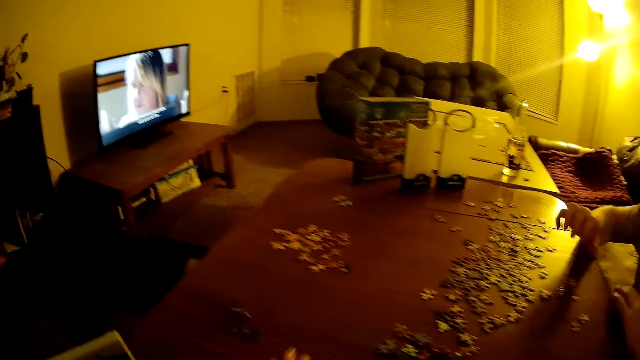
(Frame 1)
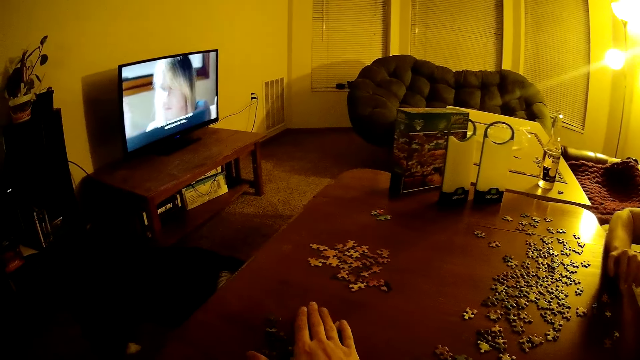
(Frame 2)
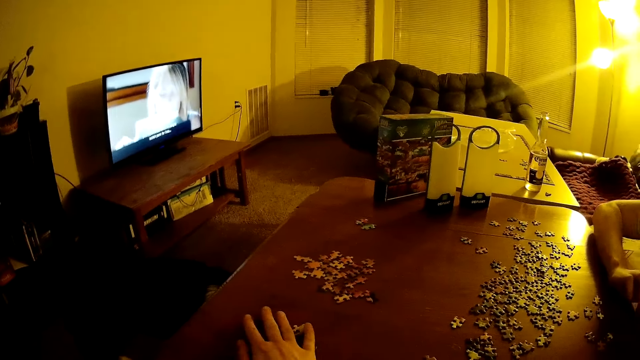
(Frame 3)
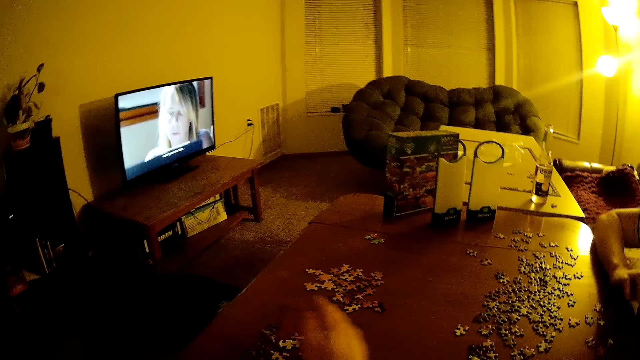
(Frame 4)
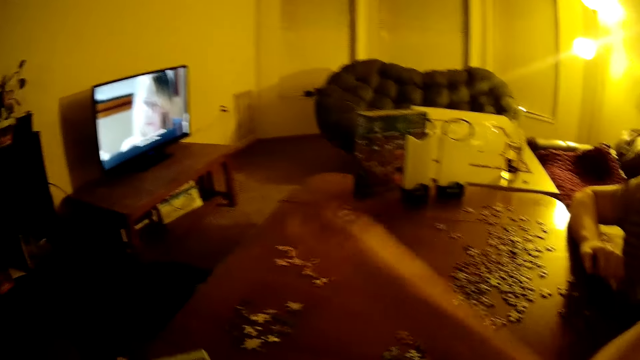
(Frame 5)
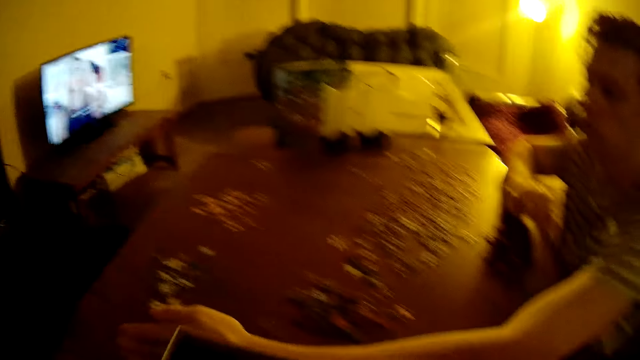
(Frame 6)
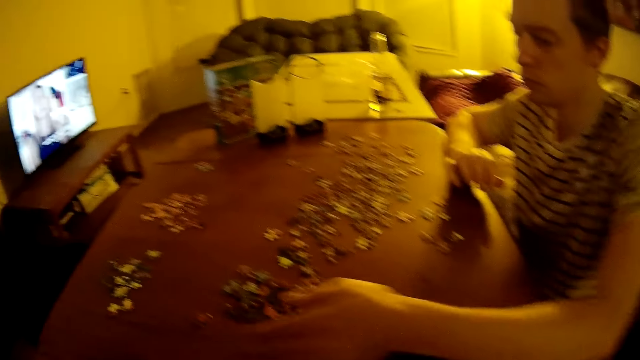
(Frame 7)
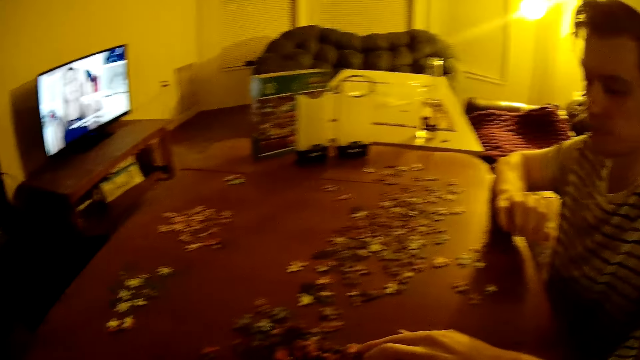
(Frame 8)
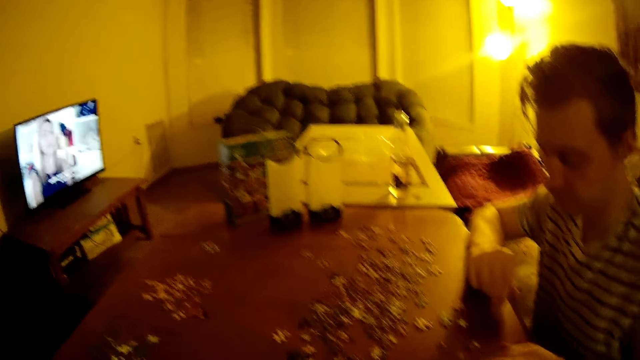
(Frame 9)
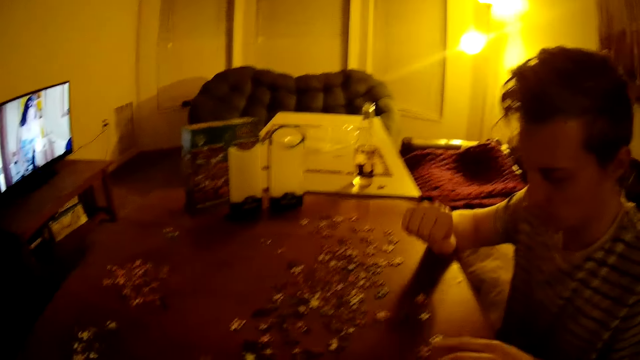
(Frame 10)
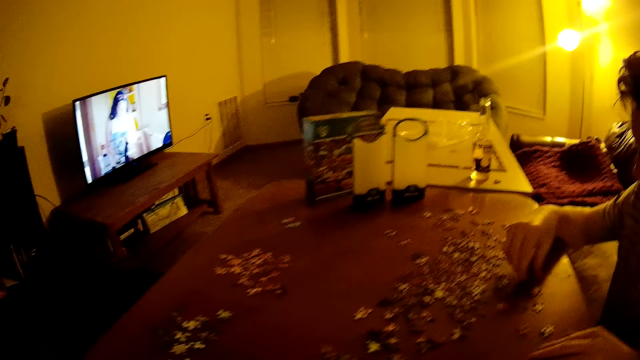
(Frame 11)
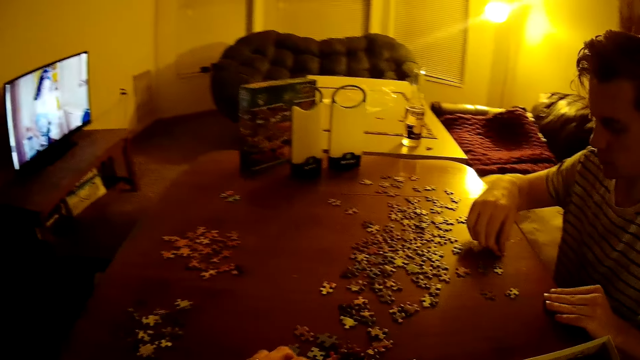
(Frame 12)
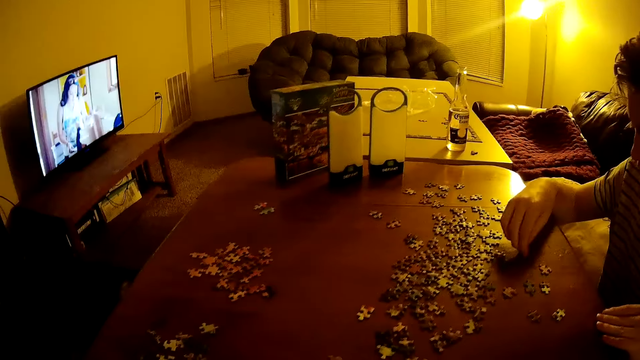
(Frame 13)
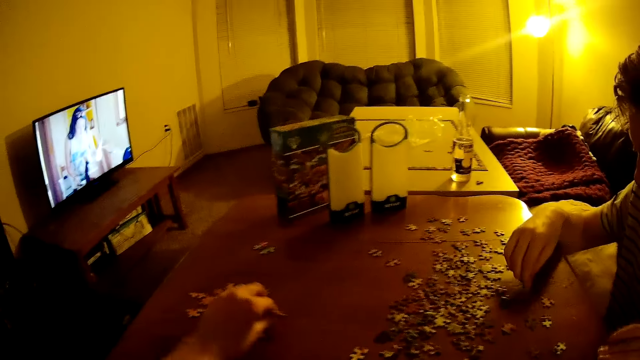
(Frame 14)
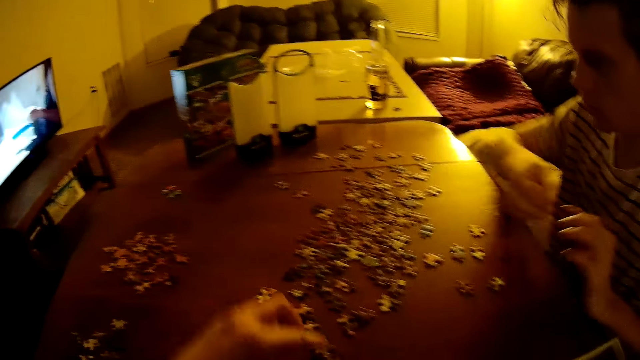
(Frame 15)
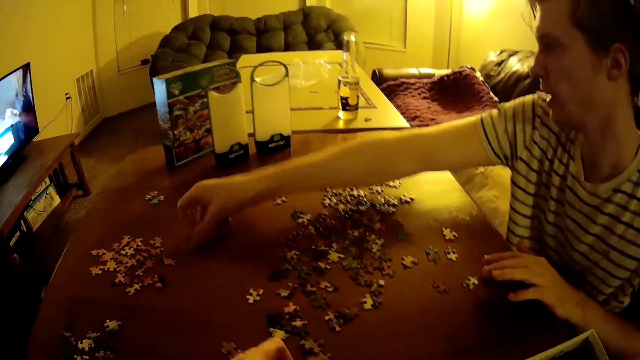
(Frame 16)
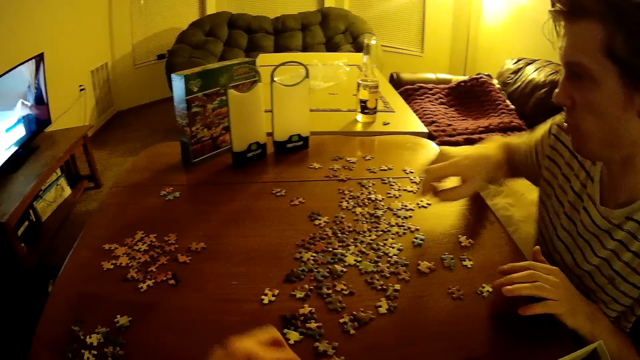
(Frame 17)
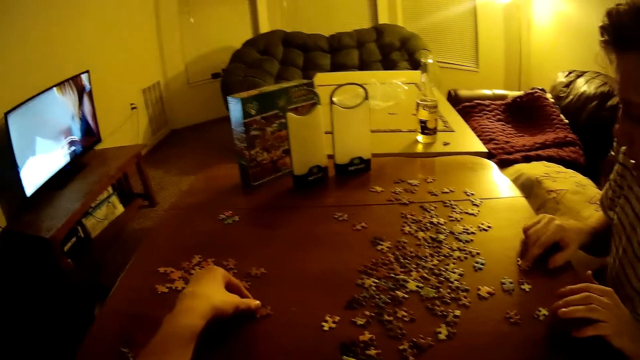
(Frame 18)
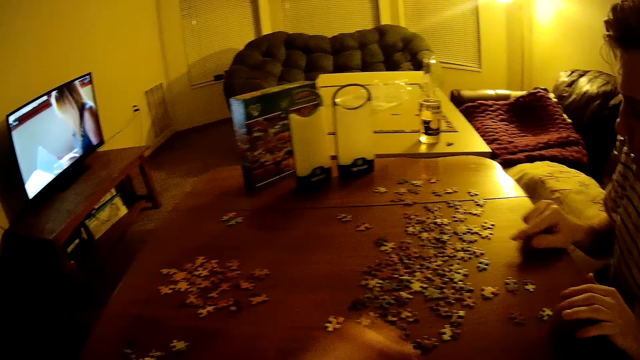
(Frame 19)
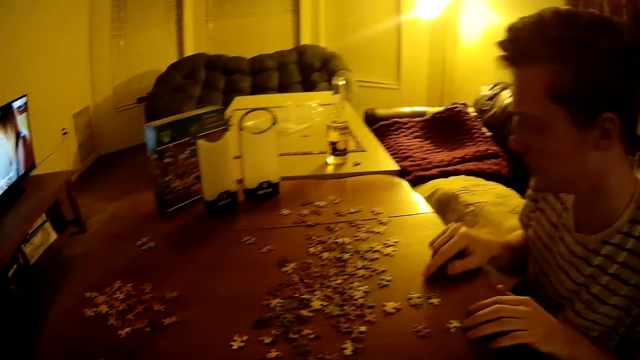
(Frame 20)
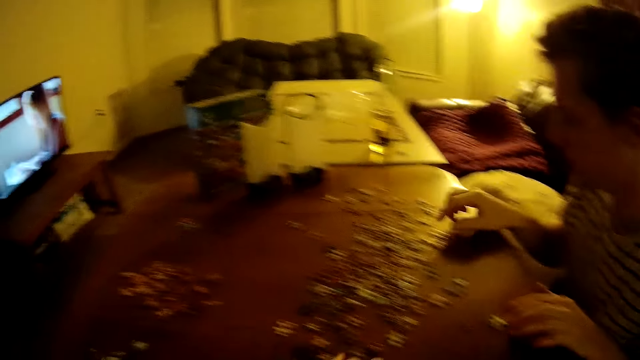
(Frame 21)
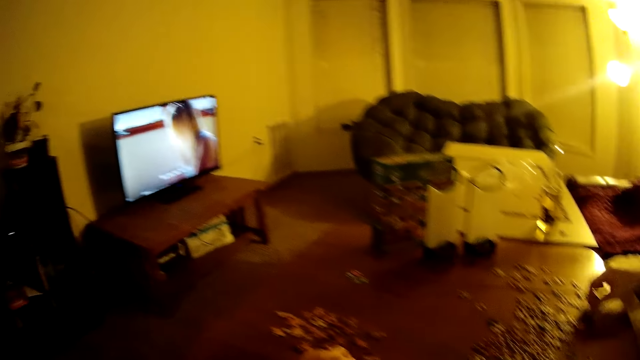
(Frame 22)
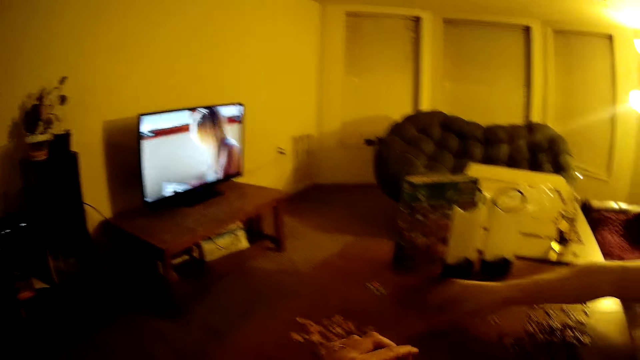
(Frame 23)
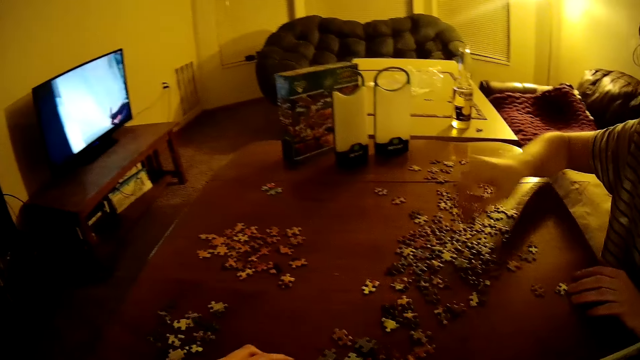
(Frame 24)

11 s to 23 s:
The camera wearer moves puzzles on the table. A man moves puzzles on the table.

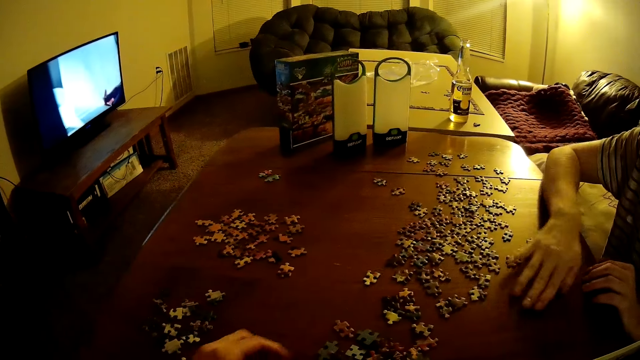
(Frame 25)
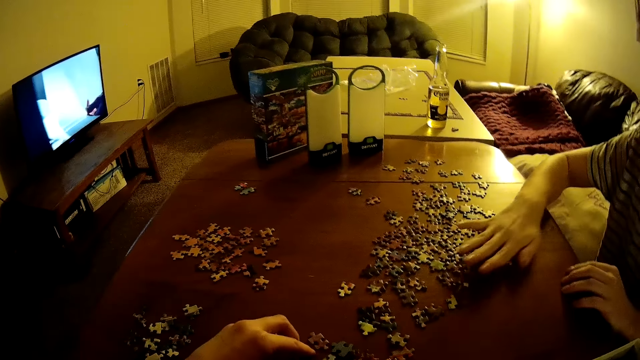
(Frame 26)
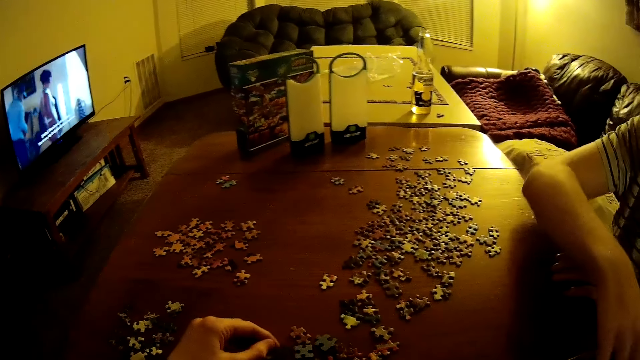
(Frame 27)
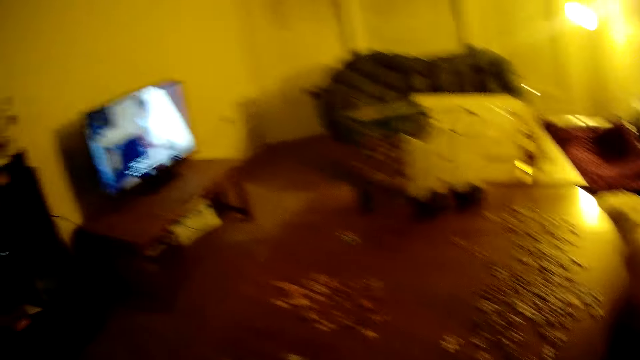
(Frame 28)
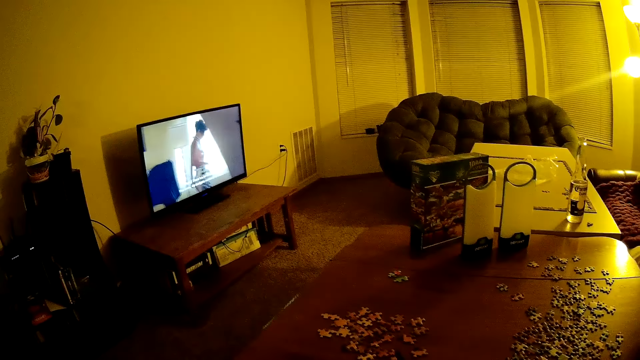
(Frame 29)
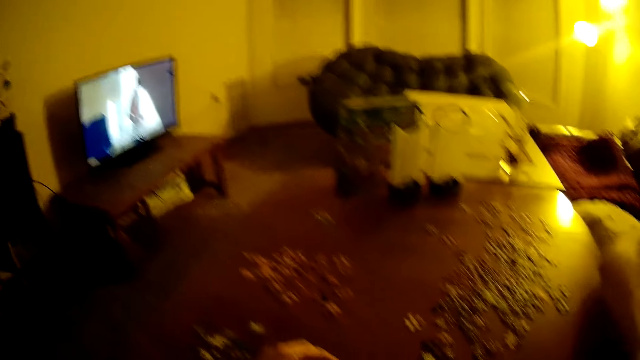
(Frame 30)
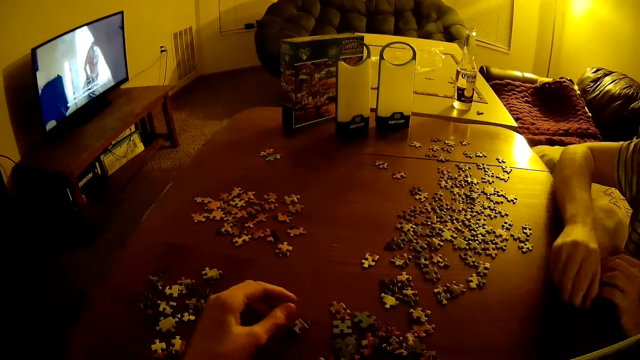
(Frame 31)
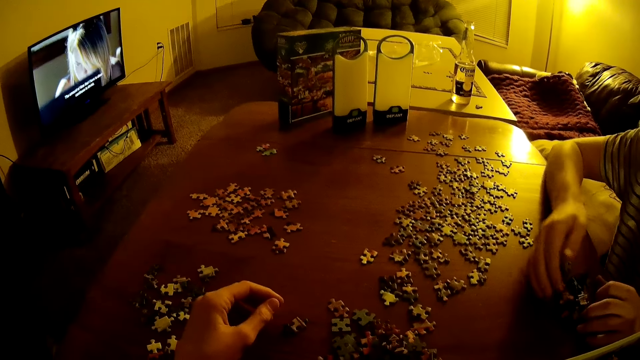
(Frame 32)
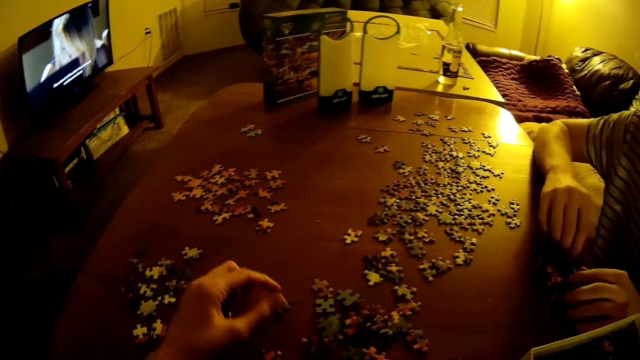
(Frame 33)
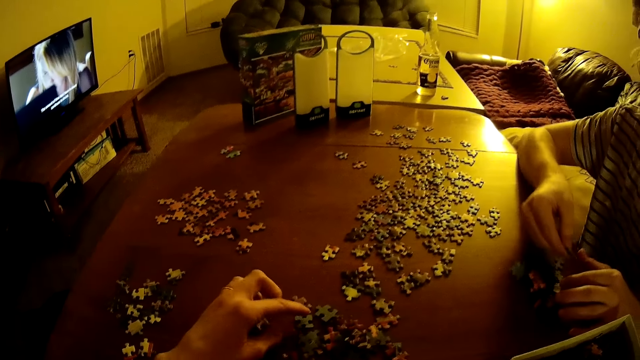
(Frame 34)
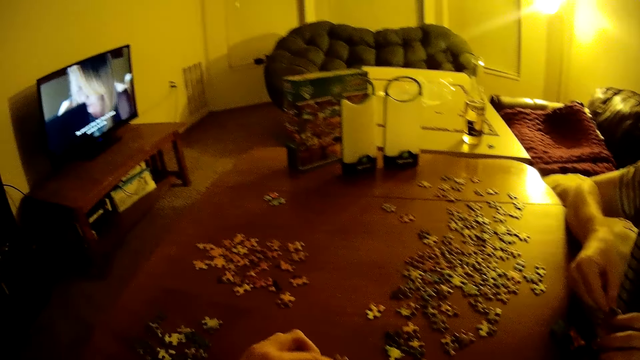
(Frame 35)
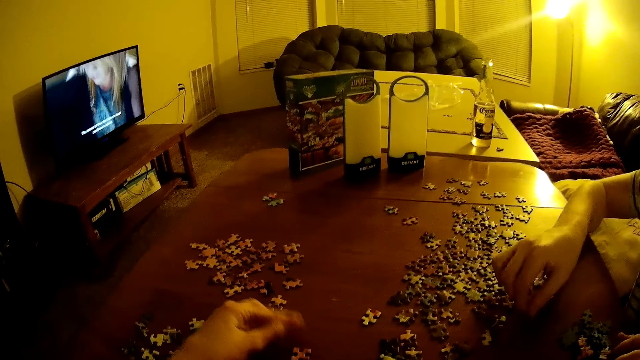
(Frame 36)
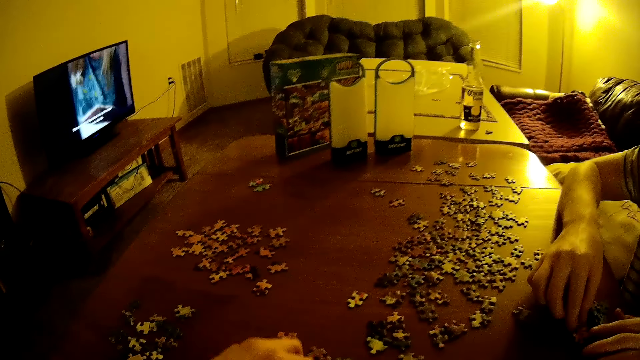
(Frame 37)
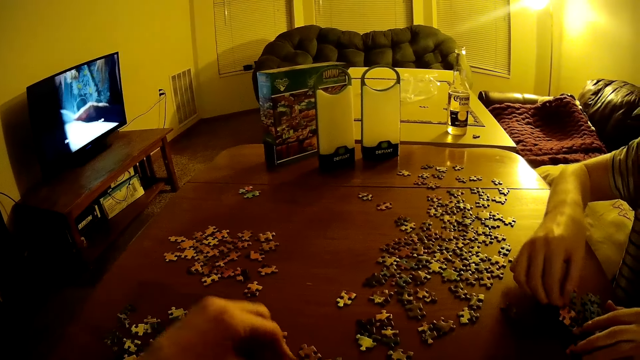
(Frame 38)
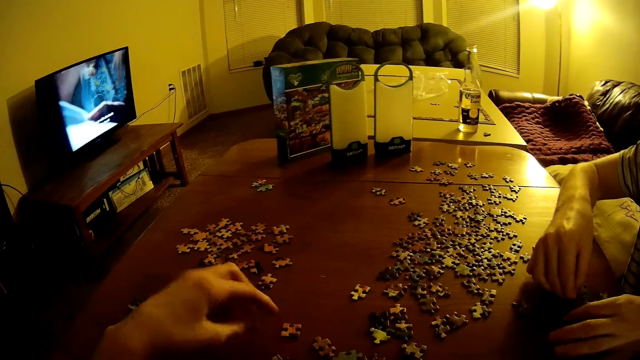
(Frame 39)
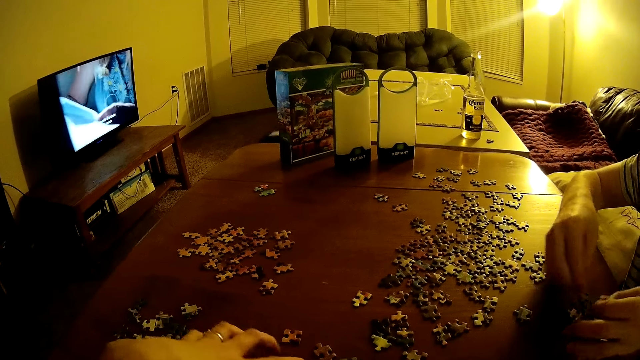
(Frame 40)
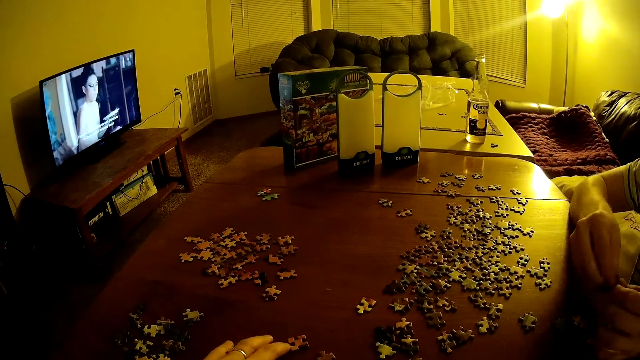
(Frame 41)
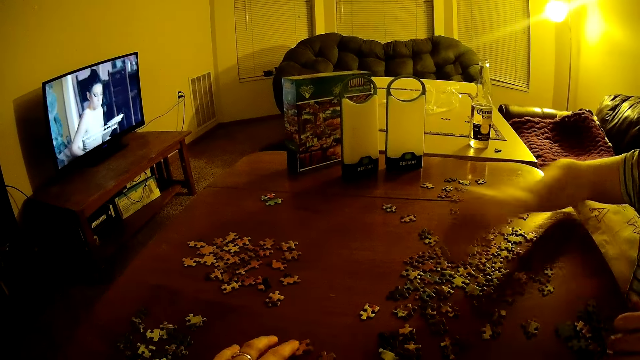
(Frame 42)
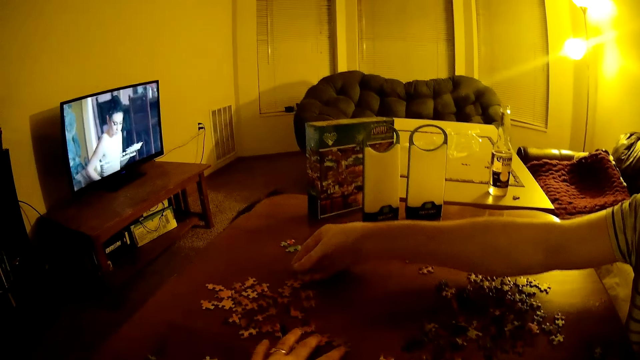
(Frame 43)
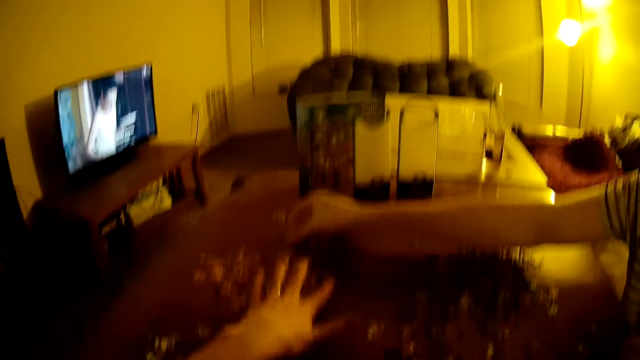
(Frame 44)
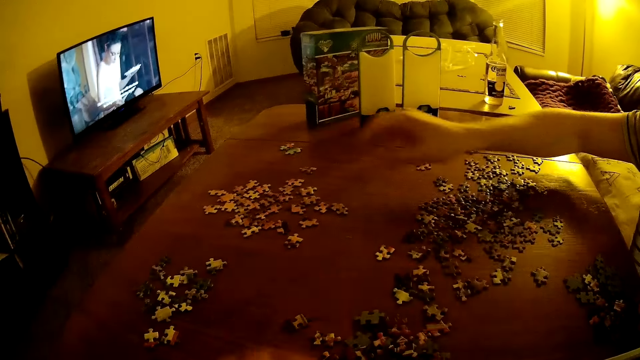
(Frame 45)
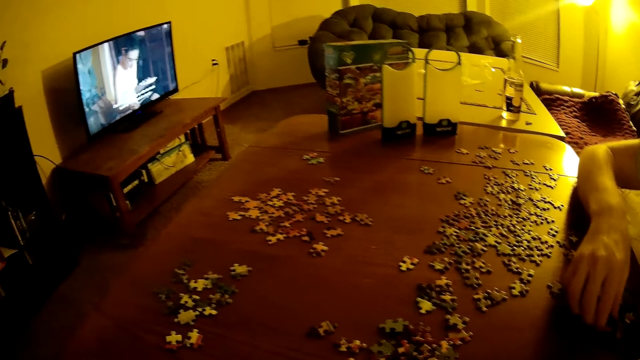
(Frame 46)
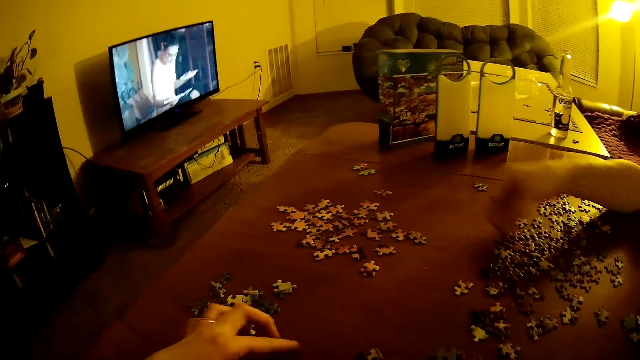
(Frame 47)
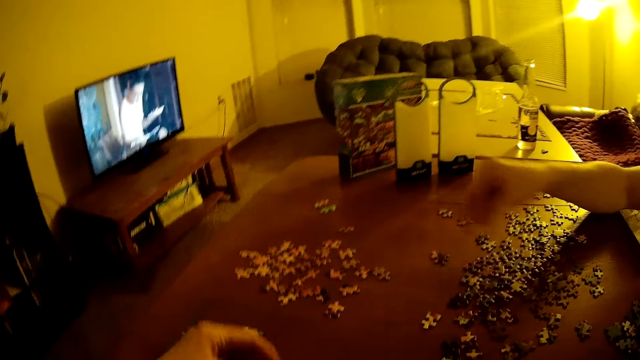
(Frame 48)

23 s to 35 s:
The camera wearer moves puzzles on the table.
